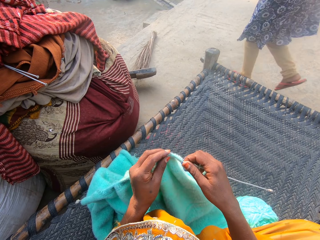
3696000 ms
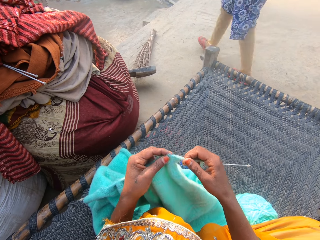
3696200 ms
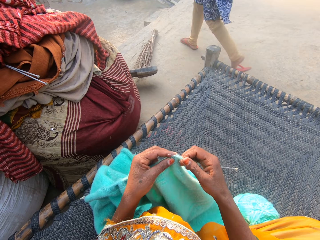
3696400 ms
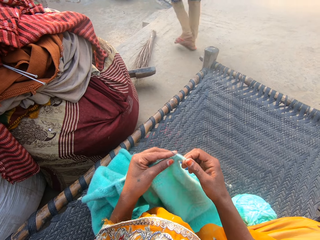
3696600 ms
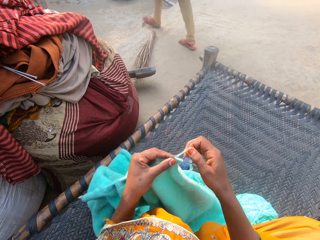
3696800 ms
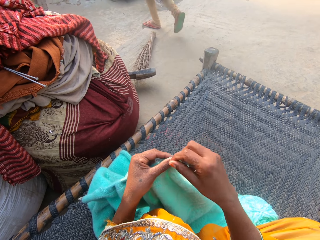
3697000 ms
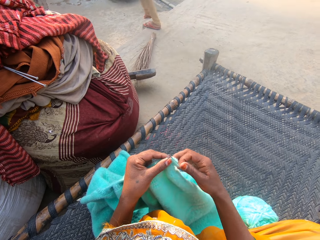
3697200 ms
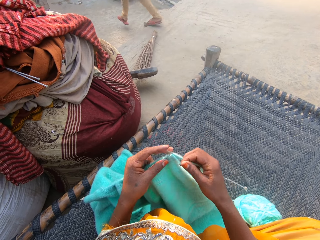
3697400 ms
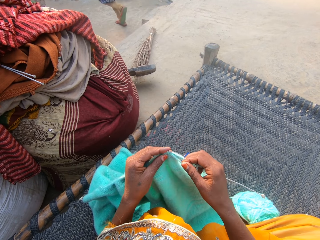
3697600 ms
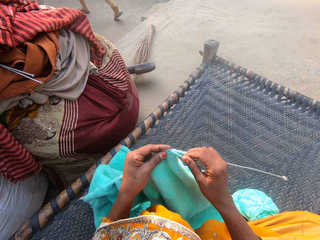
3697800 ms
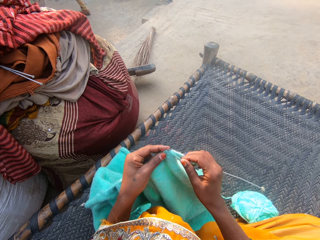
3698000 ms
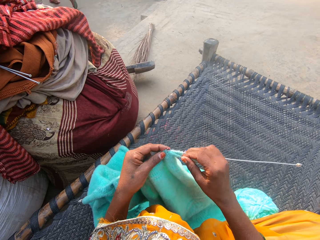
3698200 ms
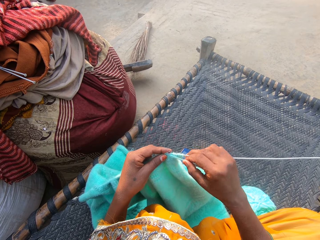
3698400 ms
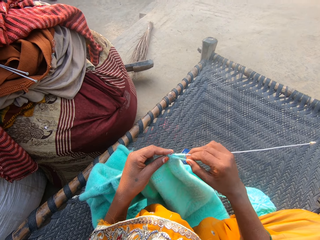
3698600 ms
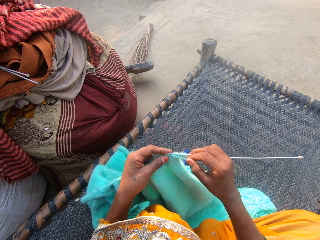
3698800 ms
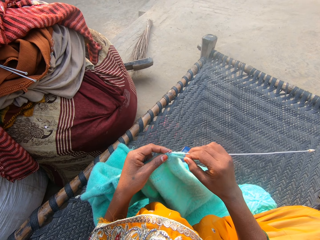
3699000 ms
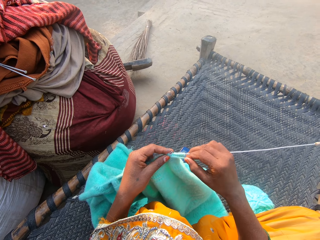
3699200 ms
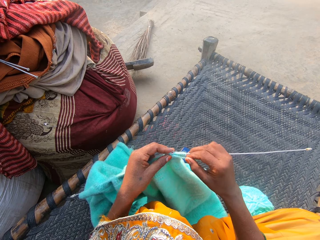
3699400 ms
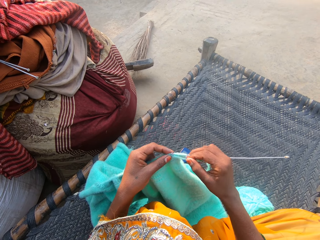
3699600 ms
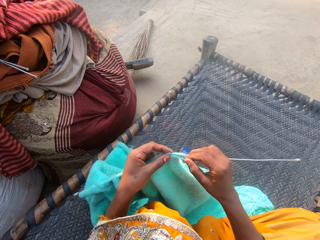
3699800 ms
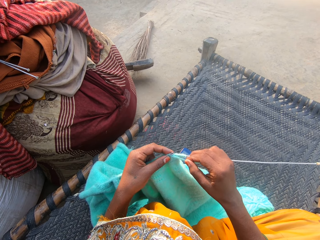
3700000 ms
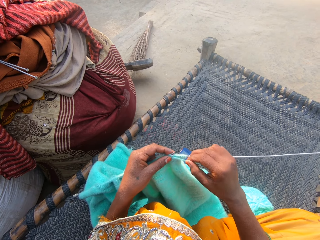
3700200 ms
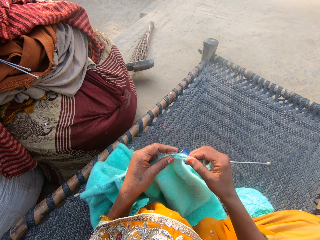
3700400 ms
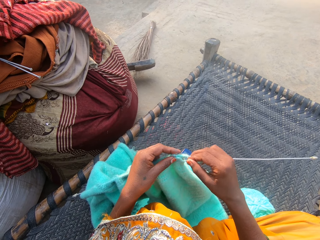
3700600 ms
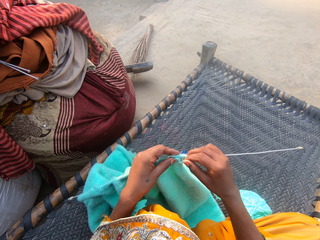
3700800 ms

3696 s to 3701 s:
The woman walks across the camera wearer.

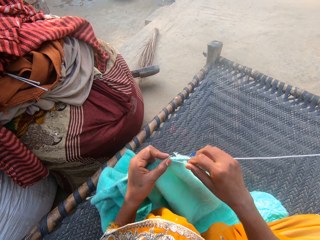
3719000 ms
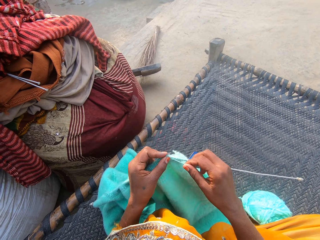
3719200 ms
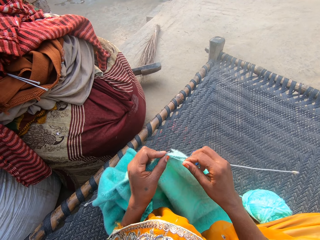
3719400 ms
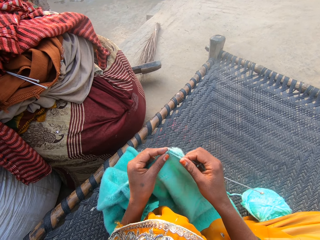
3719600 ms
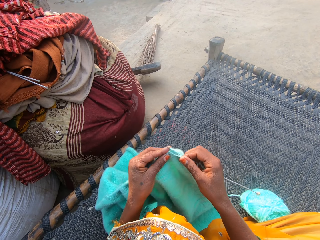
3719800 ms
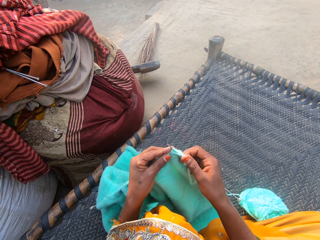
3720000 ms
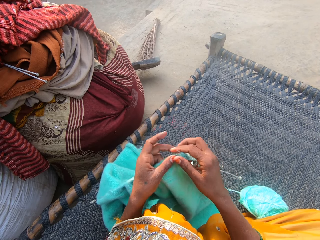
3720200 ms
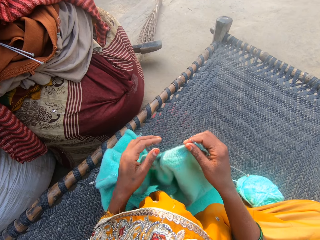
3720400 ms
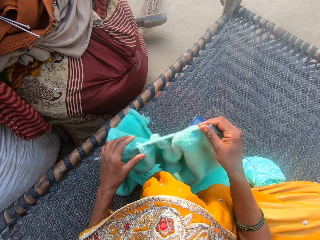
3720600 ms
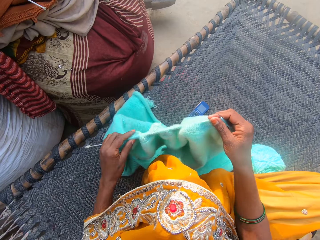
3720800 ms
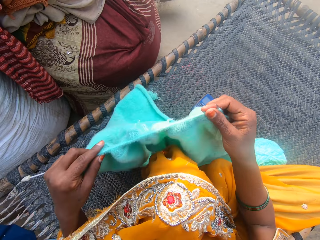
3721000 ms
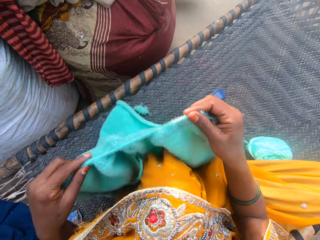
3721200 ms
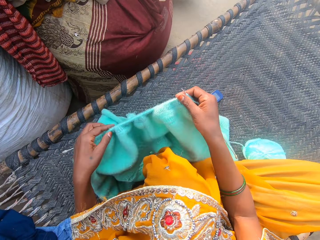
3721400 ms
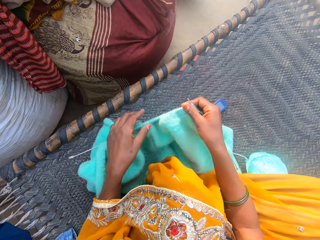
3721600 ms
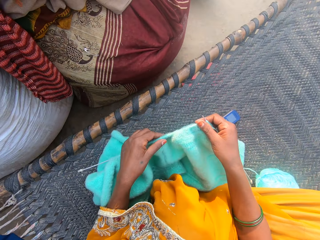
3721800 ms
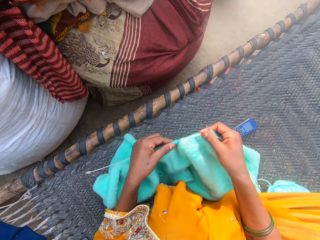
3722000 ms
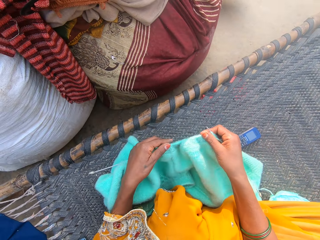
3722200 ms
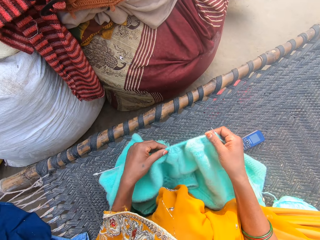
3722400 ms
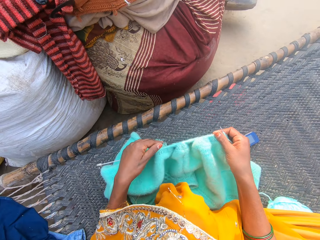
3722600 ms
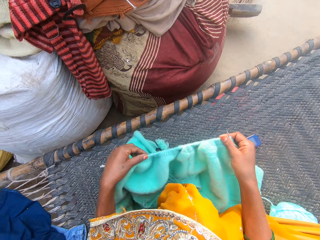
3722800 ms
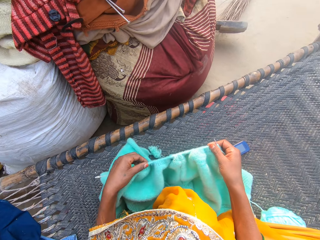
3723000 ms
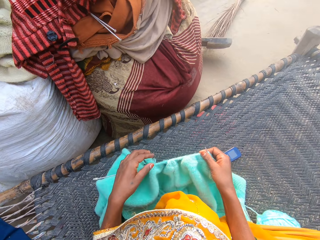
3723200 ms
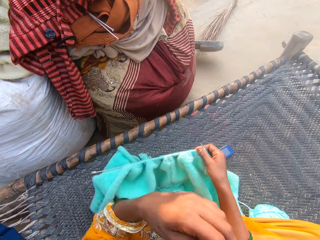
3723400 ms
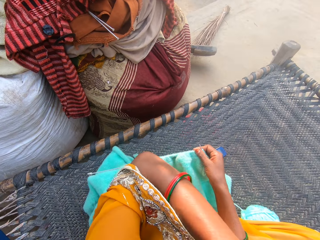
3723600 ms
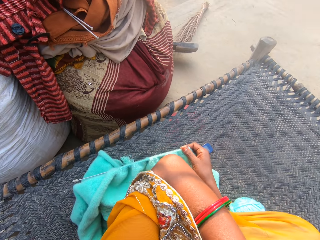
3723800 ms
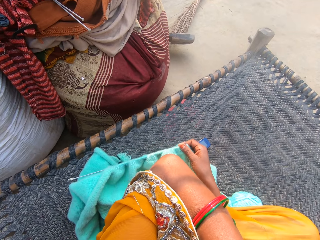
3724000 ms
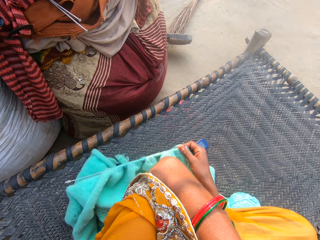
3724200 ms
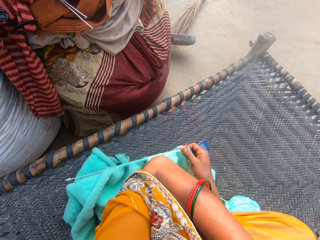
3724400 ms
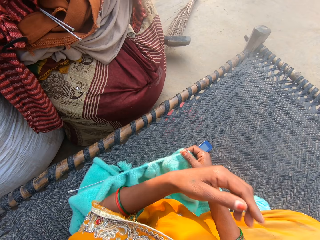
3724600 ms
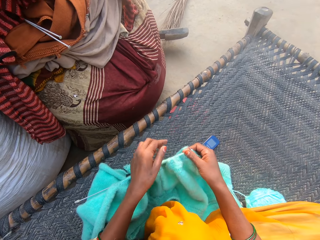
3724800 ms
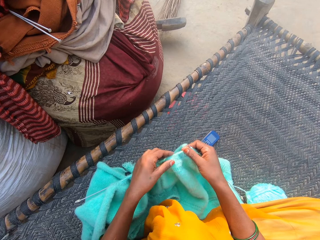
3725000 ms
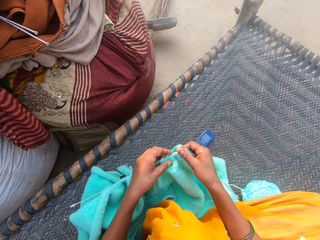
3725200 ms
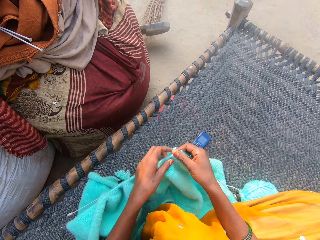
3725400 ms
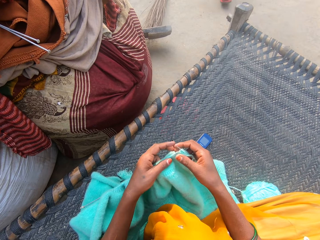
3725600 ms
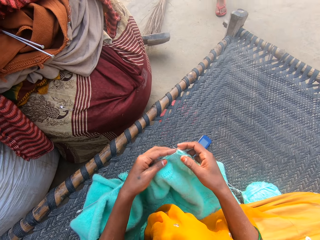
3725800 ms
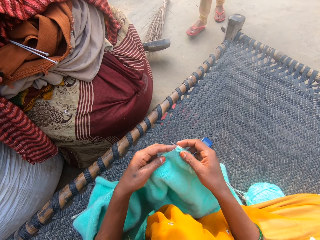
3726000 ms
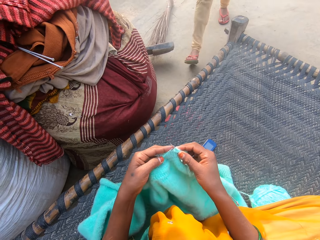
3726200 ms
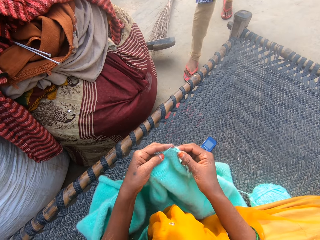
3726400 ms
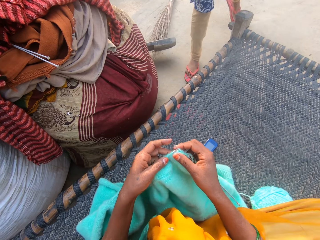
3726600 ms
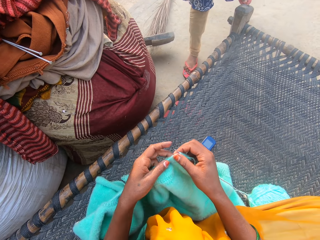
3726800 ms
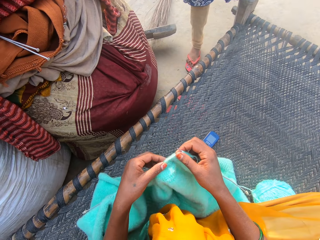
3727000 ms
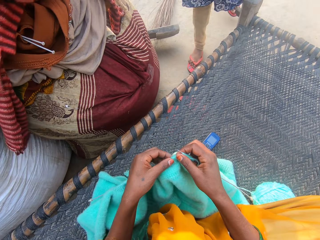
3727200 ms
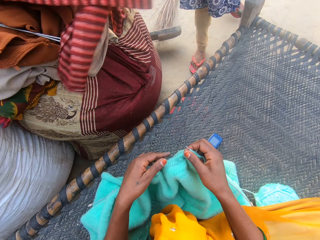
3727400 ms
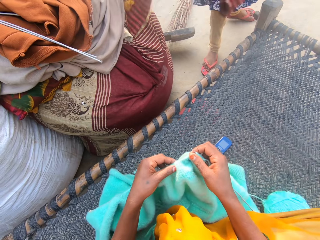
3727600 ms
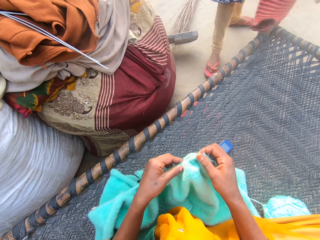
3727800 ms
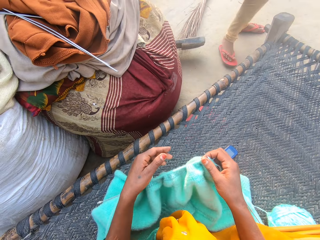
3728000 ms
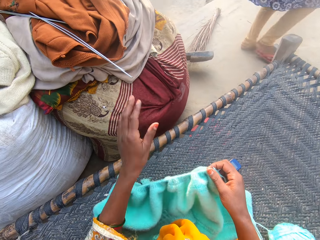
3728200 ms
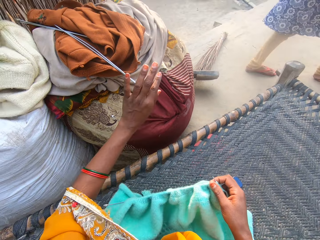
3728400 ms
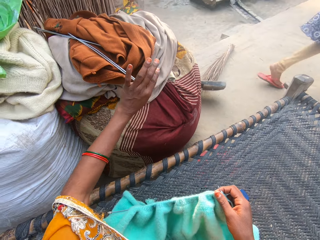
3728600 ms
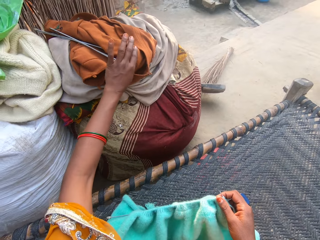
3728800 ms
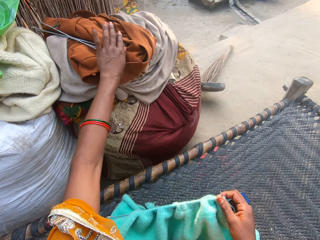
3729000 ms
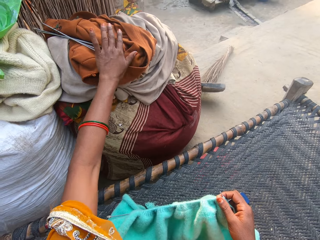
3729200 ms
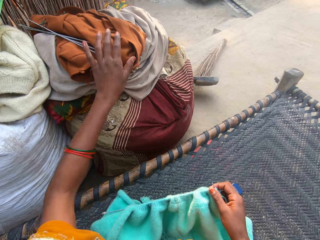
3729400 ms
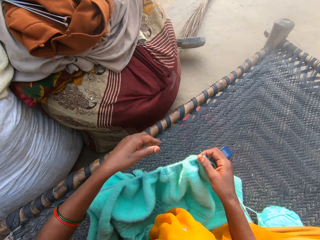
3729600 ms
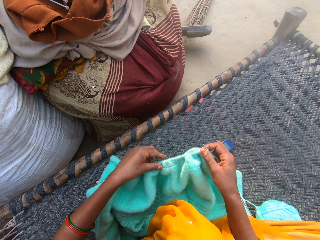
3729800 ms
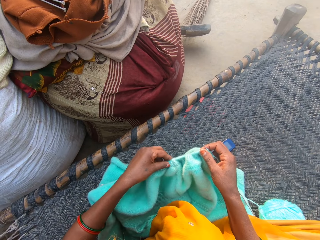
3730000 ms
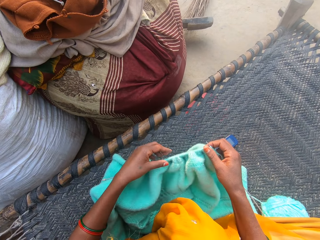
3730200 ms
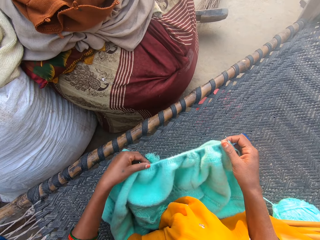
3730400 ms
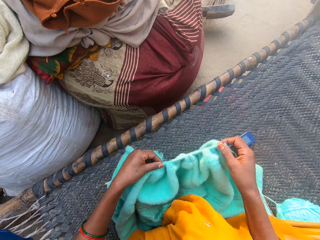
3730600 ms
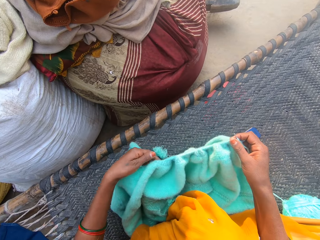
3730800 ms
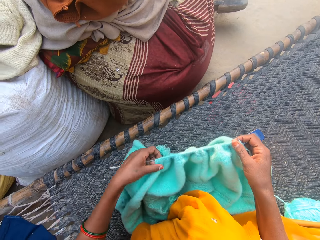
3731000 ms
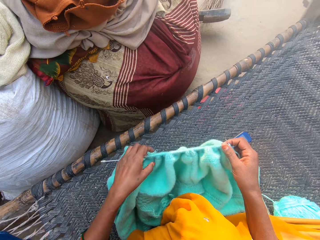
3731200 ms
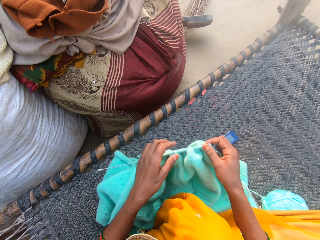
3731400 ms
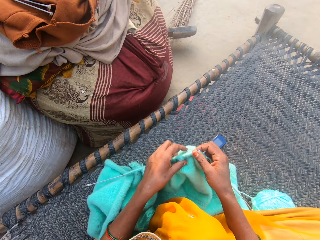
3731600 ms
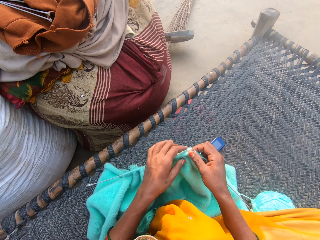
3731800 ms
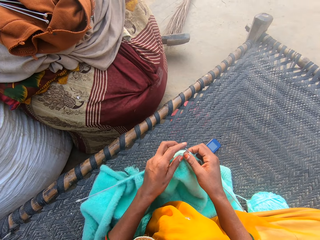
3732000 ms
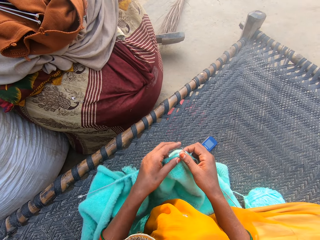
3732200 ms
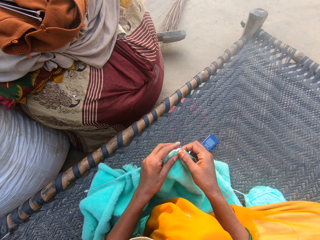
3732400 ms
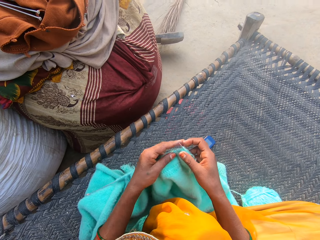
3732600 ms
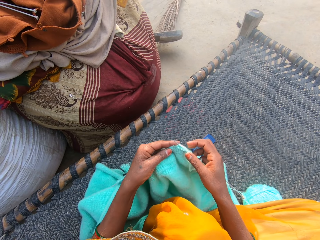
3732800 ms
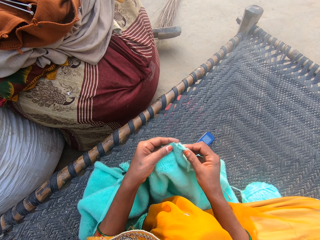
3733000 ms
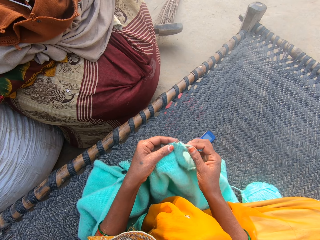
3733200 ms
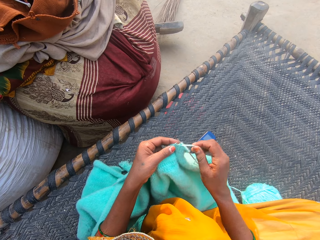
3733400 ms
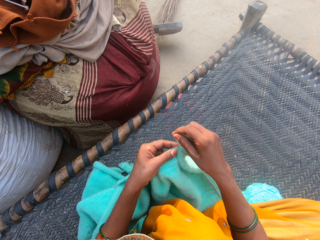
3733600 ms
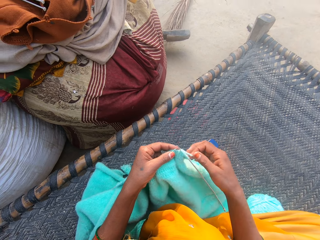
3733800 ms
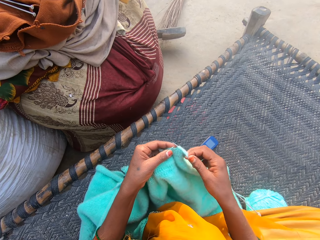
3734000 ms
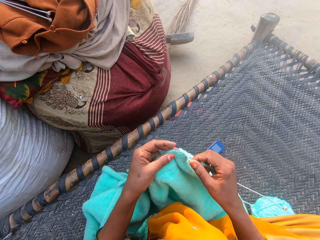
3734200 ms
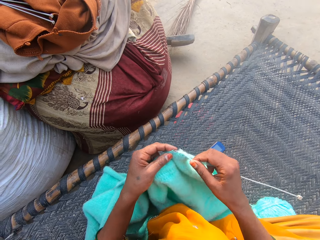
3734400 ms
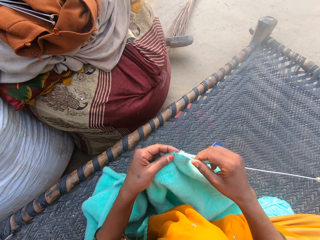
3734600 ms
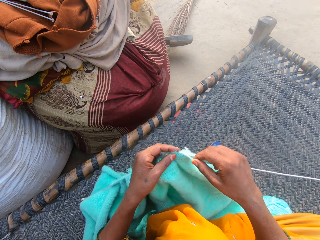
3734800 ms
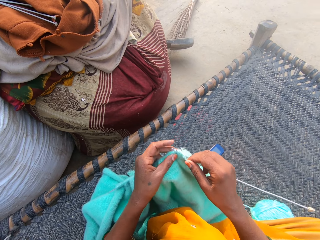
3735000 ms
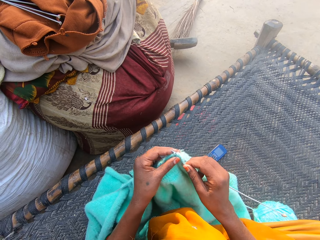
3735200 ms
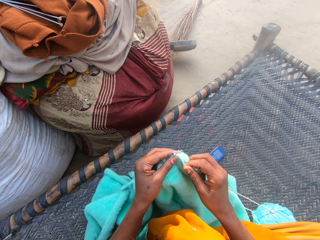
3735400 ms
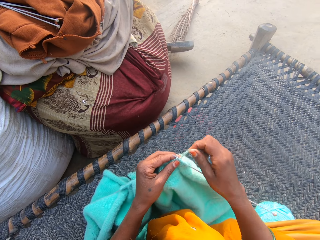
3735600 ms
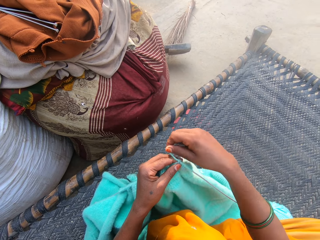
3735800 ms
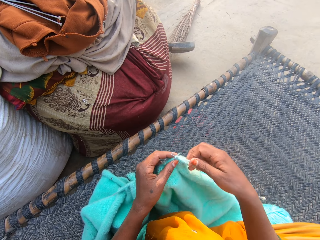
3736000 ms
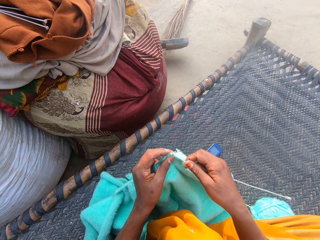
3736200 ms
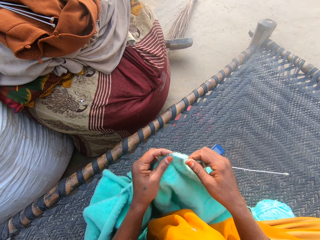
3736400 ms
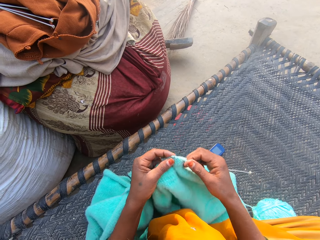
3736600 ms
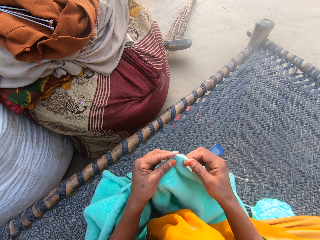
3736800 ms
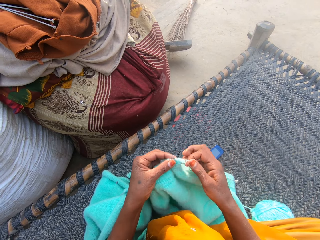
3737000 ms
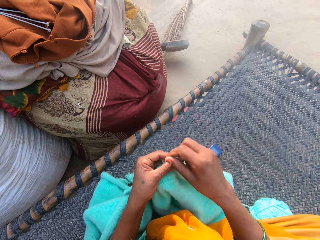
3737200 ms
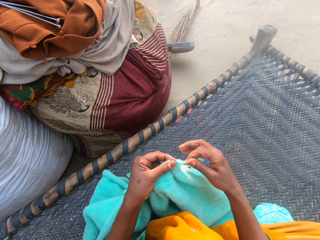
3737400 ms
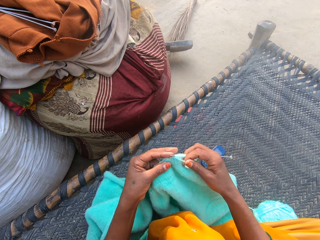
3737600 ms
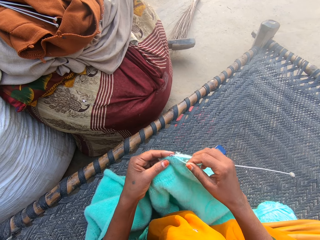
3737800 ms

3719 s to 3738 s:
The camera wearer adjusts the sweater. She lifts up the knitted wool, moves the knitted wool towards her left side, lowers the knitted wool and pushes the knitted wool towards her right hand. She adjusts the sweater on the needle. She cleans sweat off her nose. The woman walks towards the camera wearer. The camera wearer adjusts the sweater on the needle. The woman picks up a cloth from the top of a pile of clothes and unused knitting needles. The camera wearer pushes the unused knitting needles back on the pile of clothes away from her. The woman walks away from the camera wearer. The camera wearer adjusts the sweater on the needle. She pushes the knitted wool towards her right hand. She knits the sweater with the pair of needles and the yarn.
